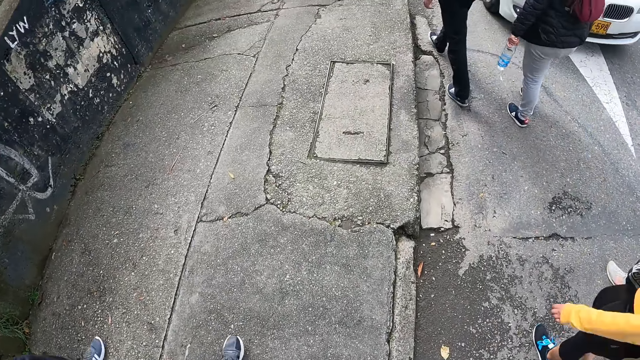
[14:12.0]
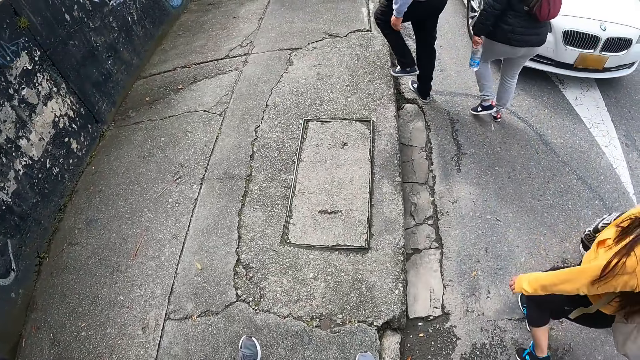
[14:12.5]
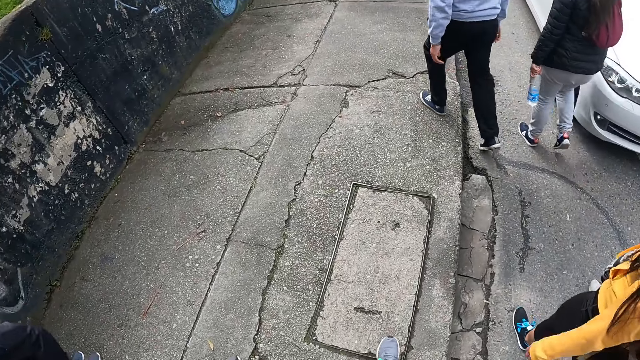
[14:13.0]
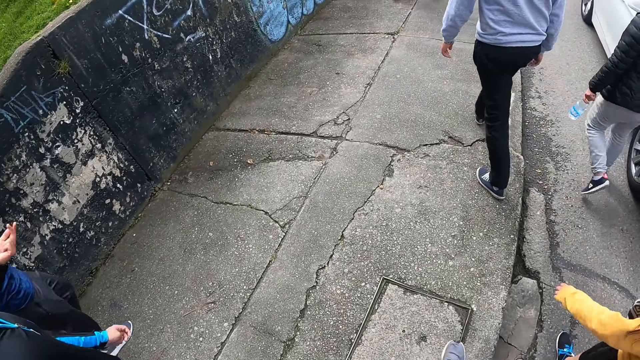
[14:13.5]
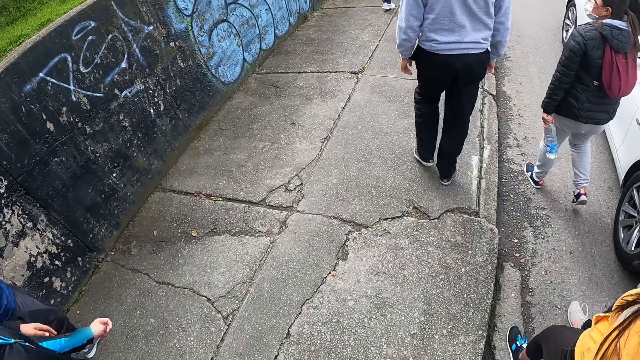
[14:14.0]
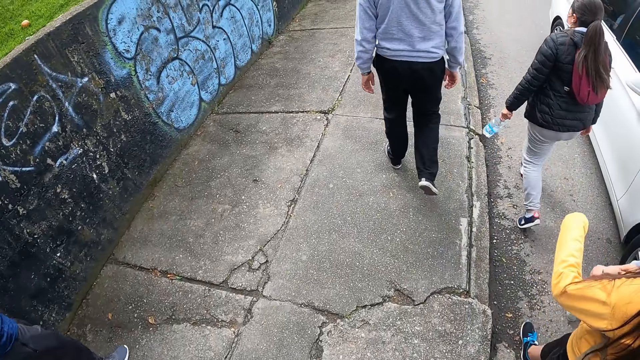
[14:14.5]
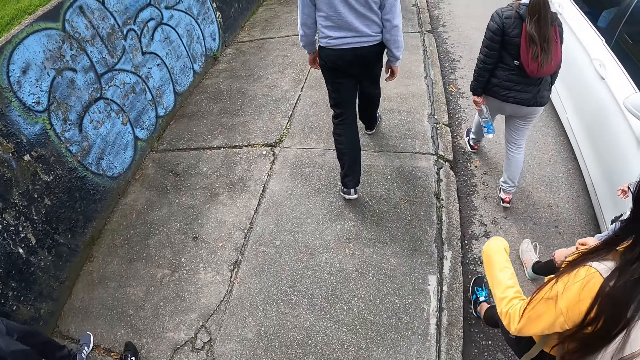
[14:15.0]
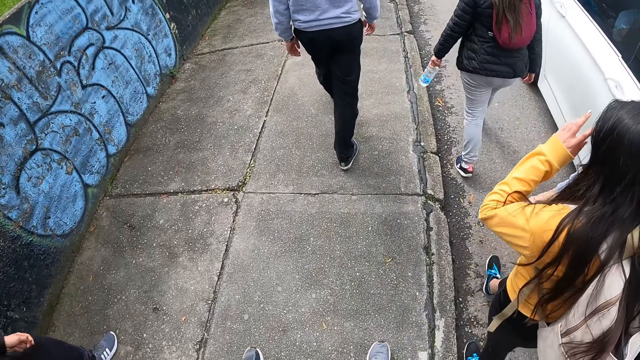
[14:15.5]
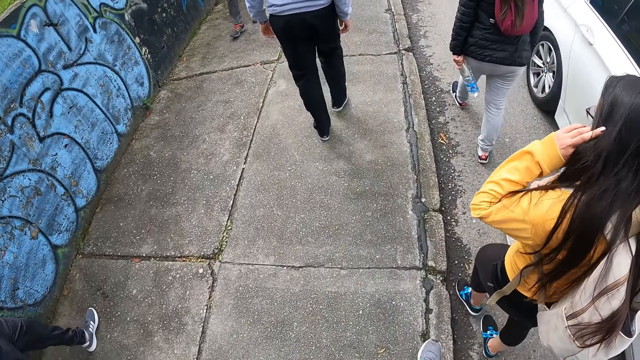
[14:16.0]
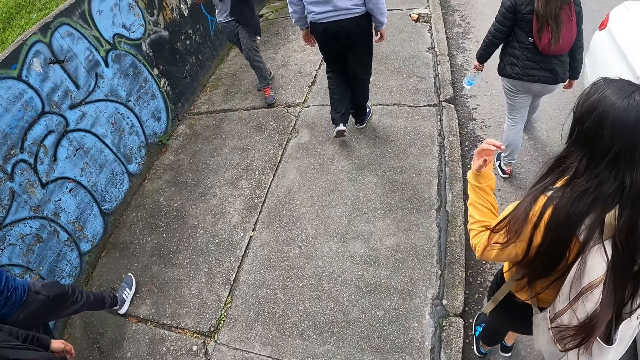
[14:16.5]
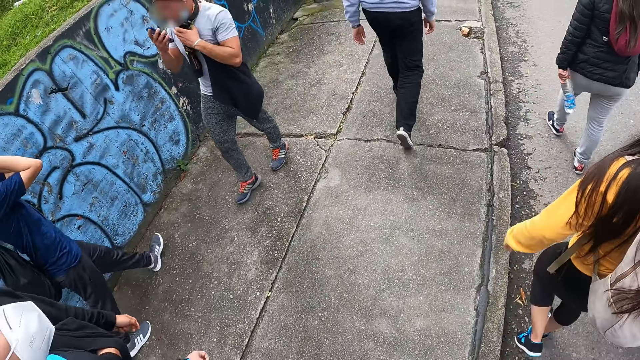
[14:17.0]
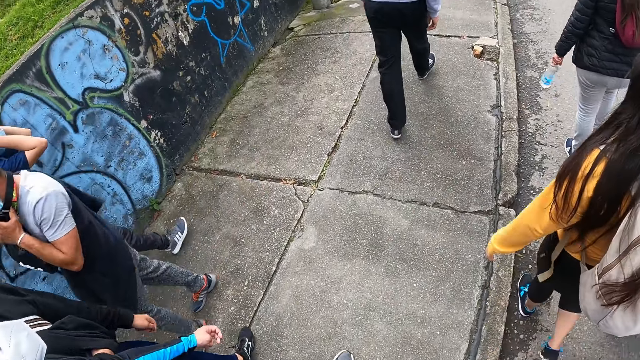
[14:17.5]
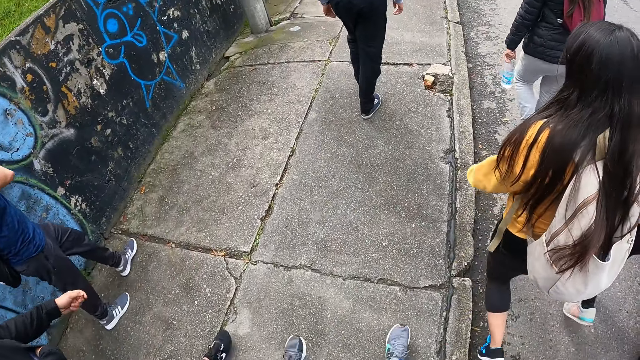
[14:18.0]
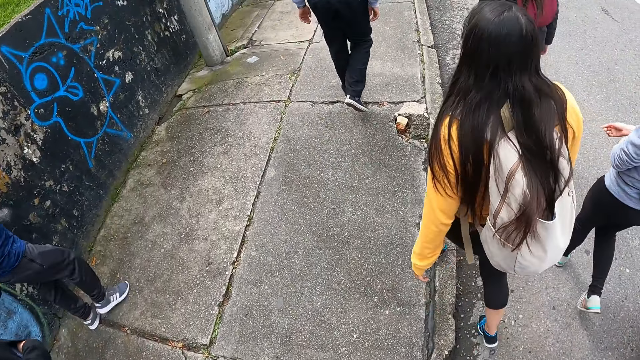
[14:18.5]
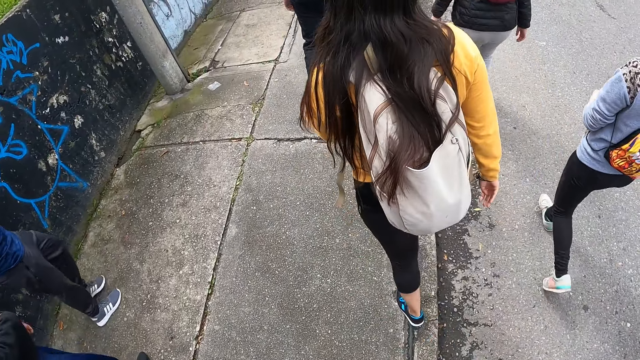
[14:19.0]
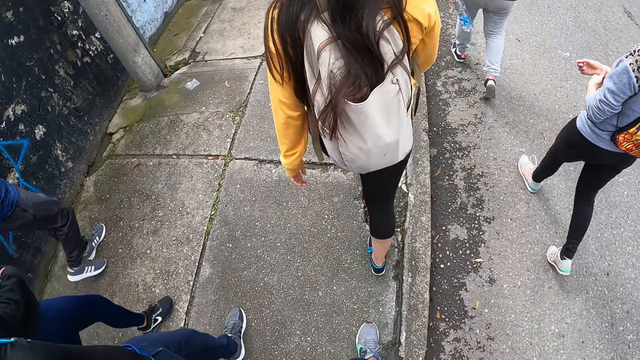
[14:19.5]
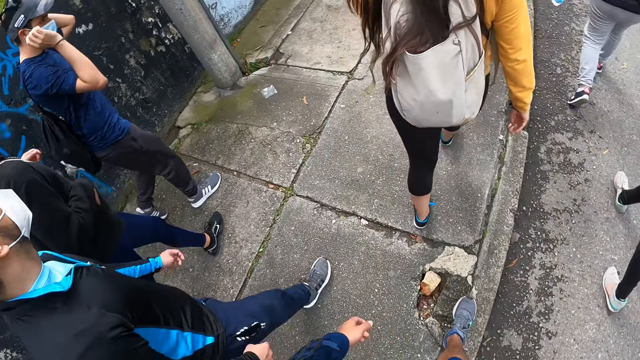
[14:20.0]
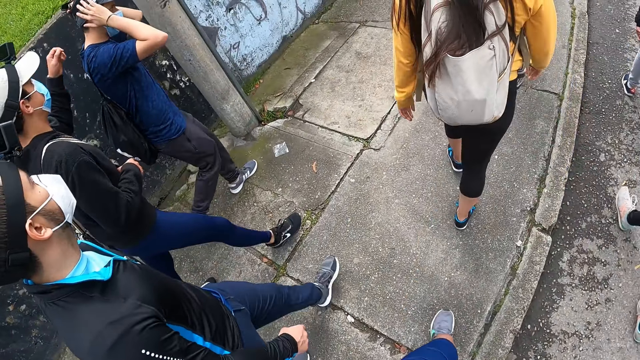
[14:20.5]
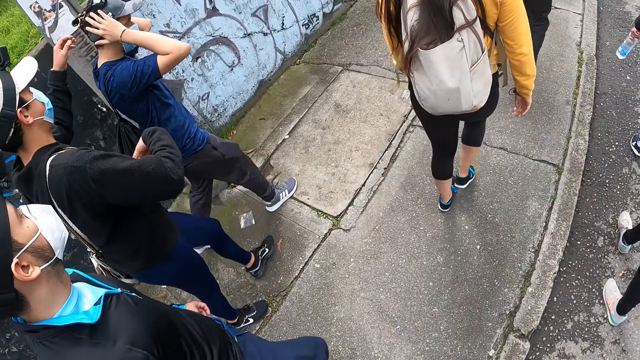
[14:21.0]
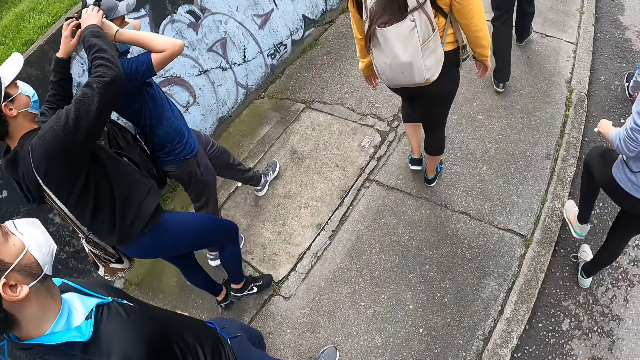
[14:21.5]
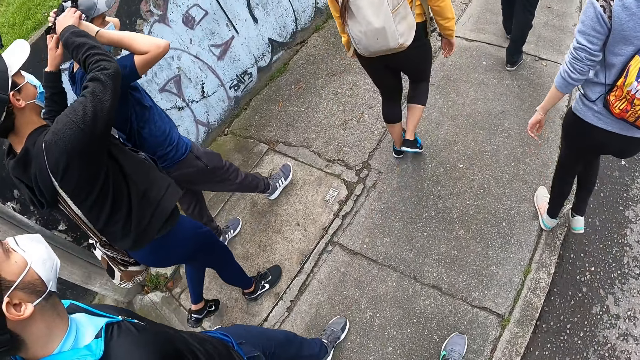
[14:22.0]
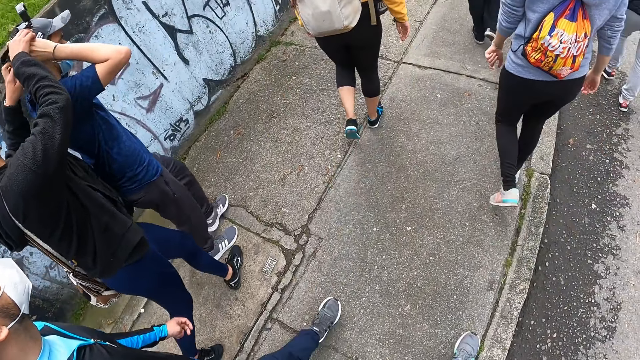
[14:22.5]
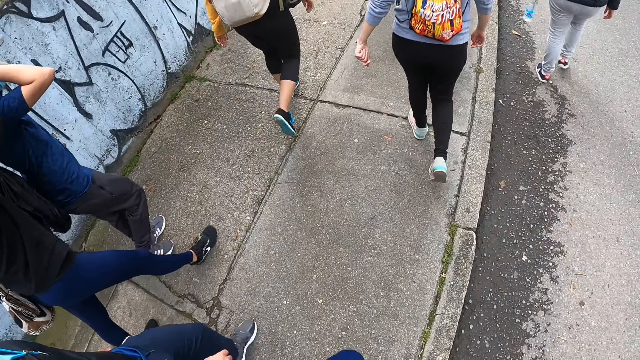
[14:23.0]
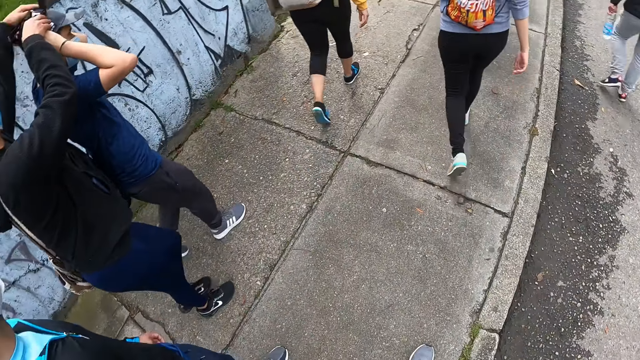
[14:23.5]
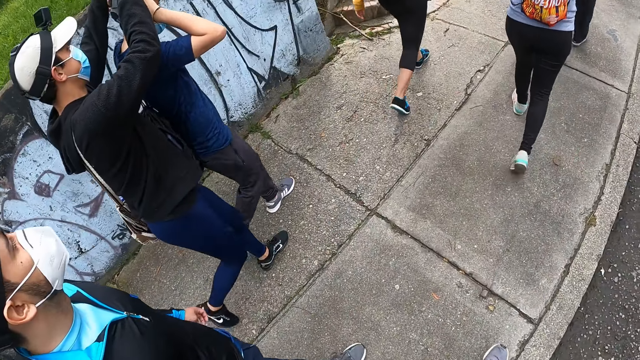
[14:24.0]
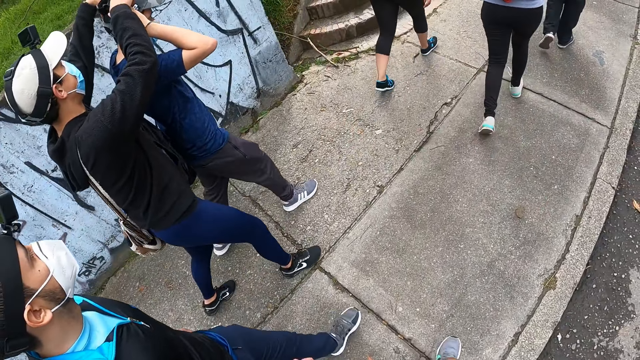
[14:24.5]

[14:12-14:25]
A man walks past the camera wearer. Another man adjusts his camera with his hands. The camera wearer raises a hand. A third man adjusts the second man's camera with his hands.

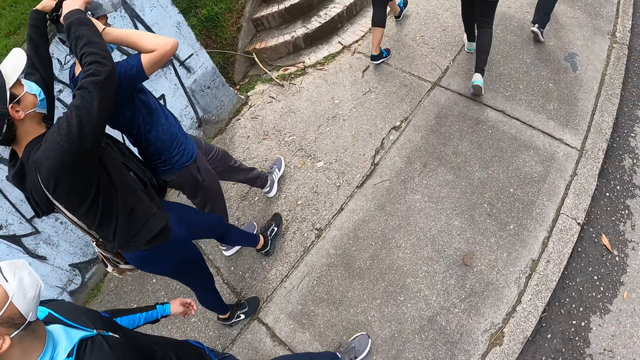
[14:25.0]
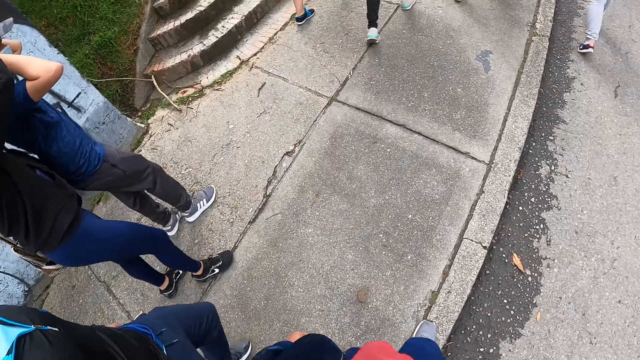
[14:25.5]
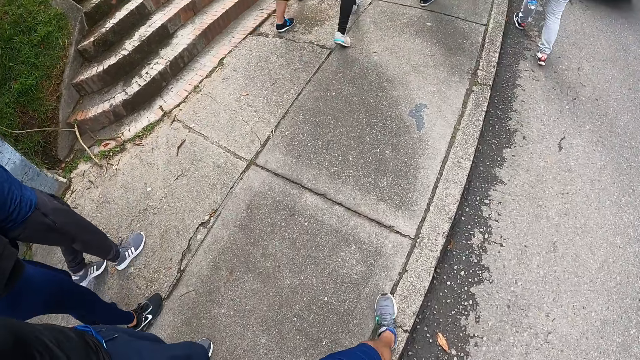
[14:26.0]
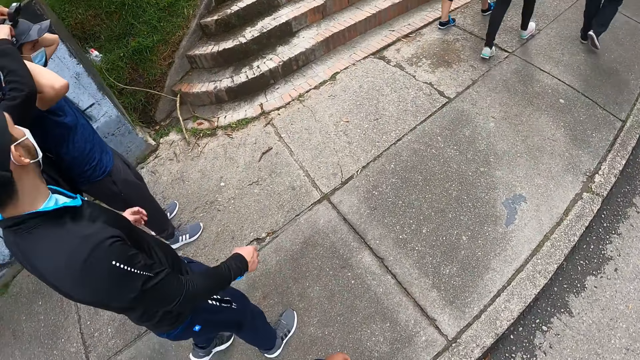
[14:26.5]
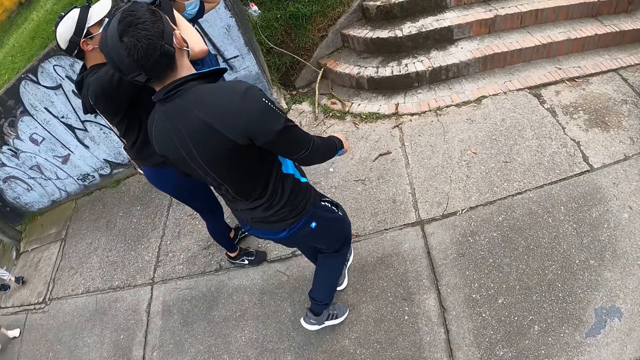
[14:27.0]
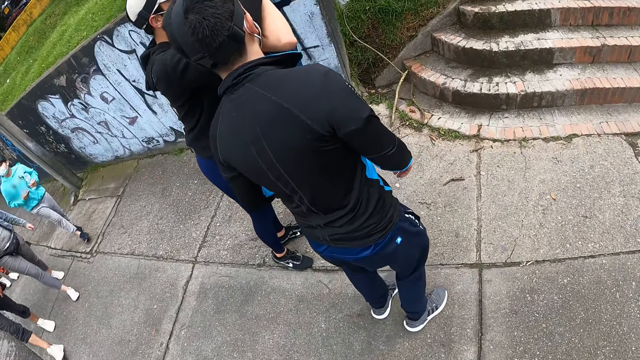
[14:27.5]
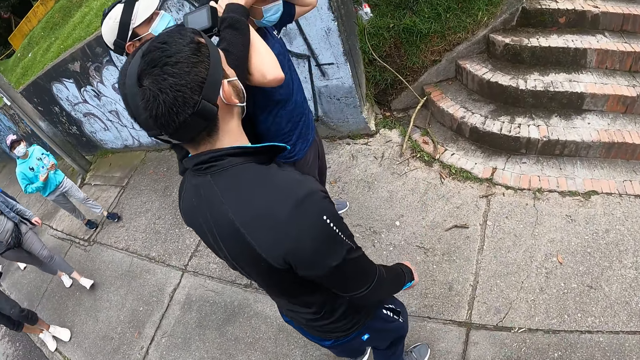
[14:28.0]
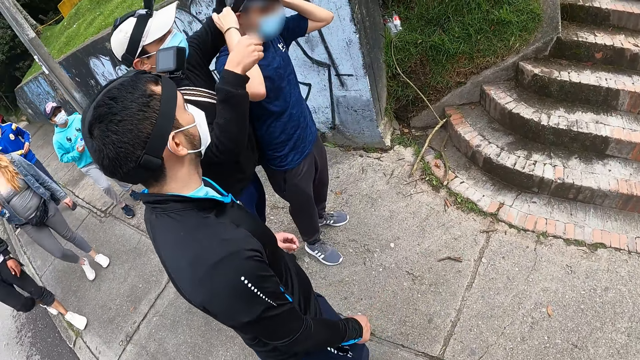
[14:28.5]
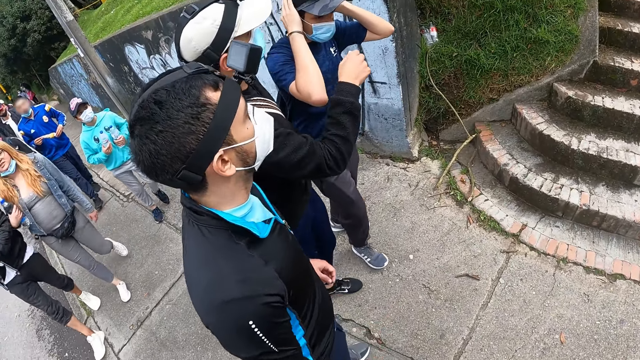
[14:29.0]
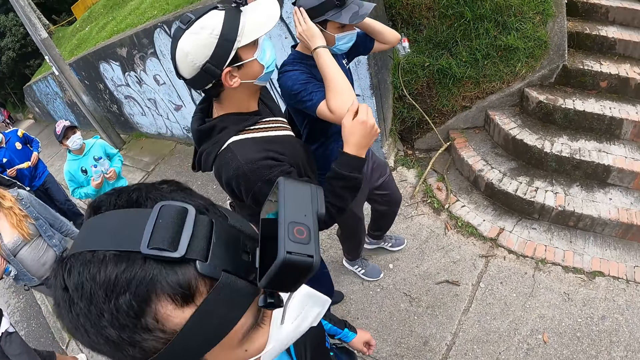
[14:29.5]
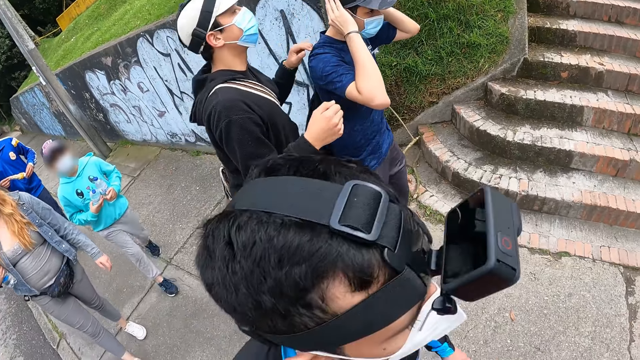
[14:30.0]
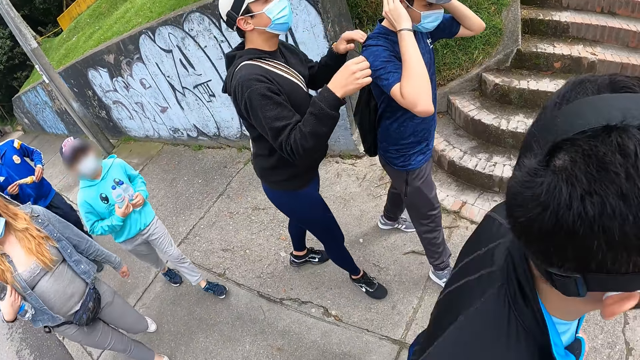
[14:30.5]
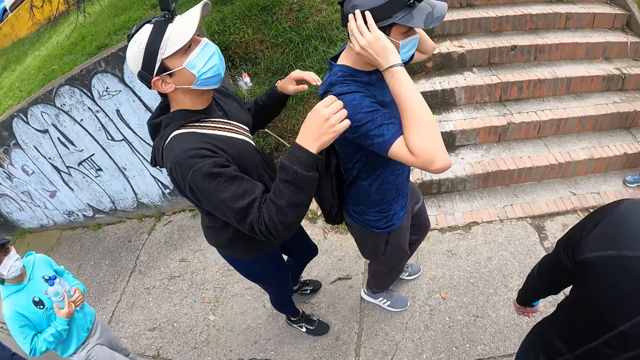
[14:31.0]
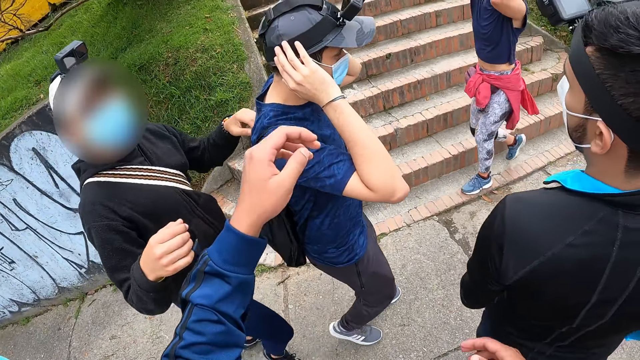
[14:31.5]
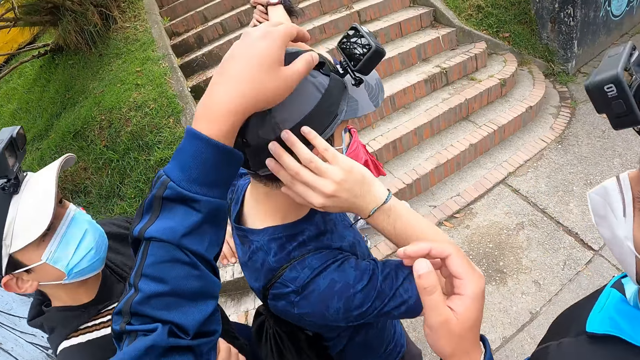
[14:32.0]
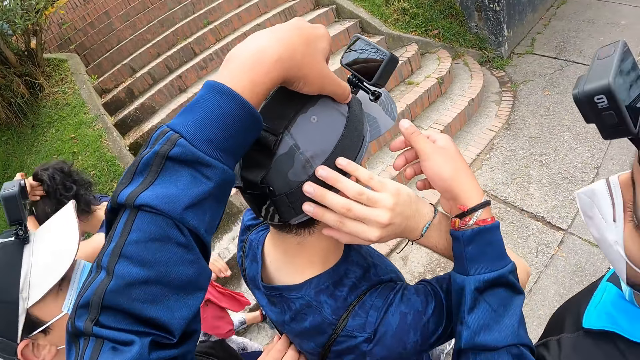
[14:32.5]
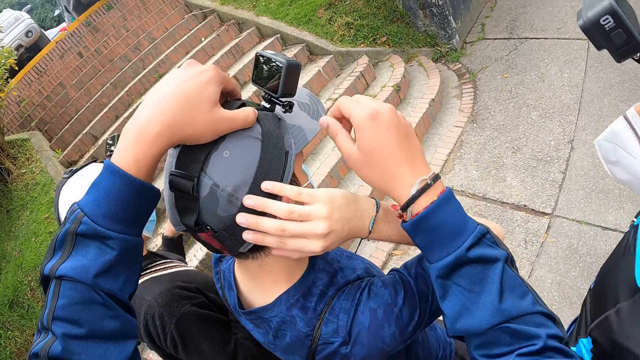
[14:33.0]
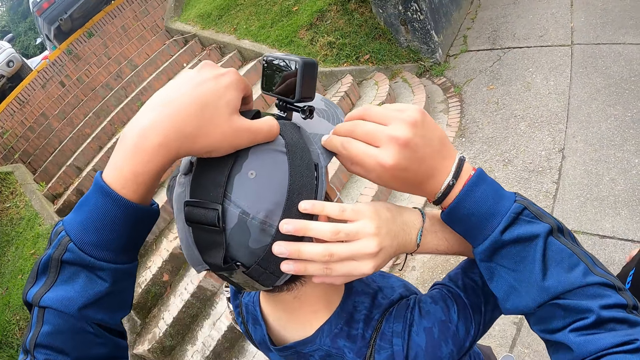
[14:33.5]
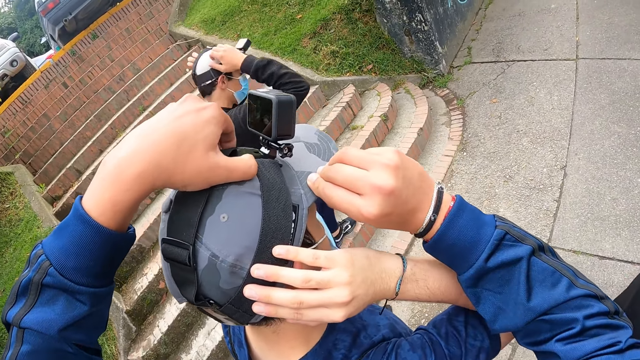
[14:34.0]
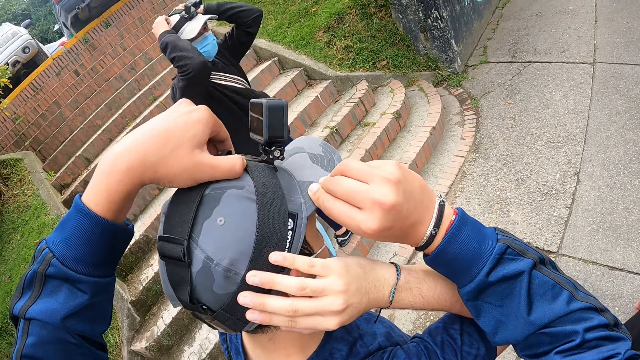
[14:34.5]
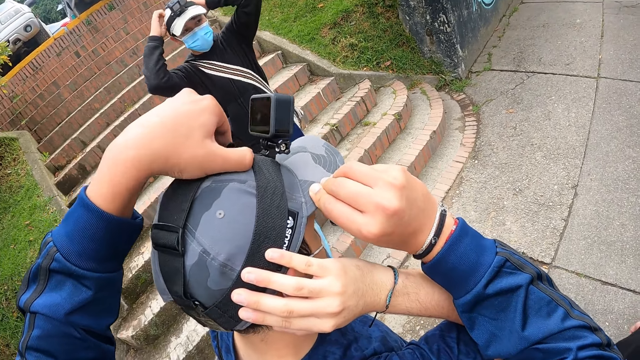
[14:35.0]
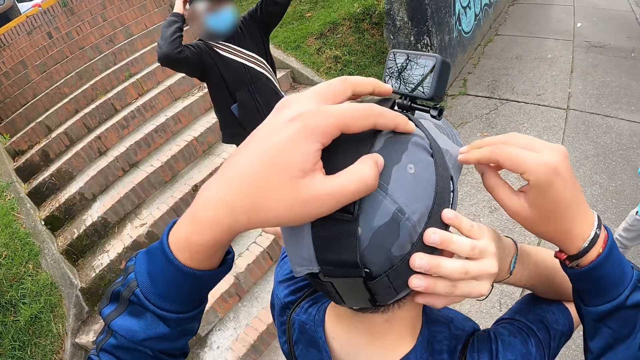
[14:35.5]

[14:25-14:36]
The camera wearer raises a hand. He adjusts a man's camera with his hands. Another man adjusts his camera with his hands. The camera wearer touches a person's head camera.
